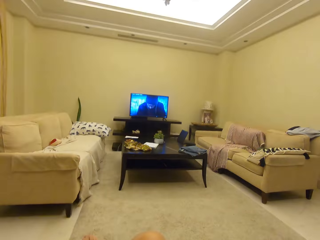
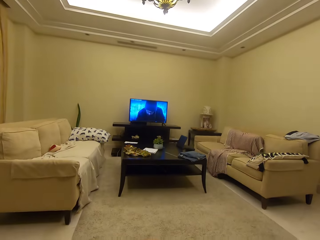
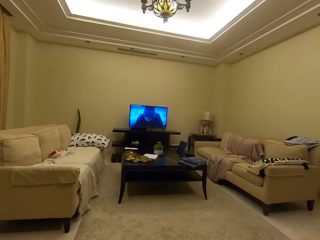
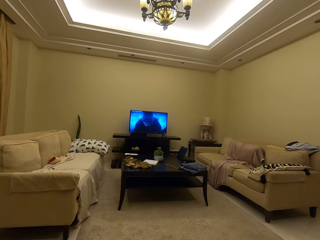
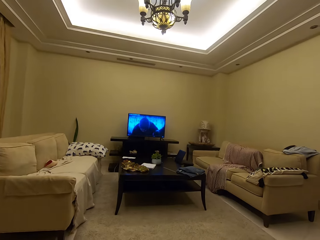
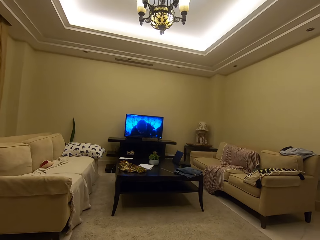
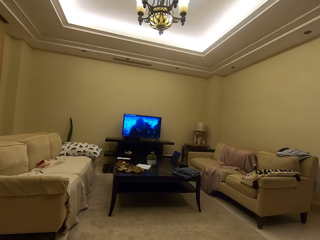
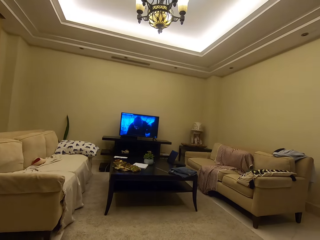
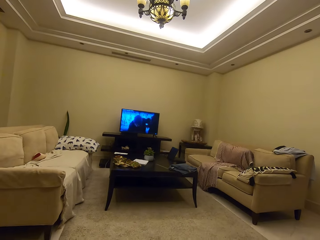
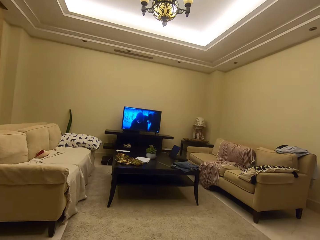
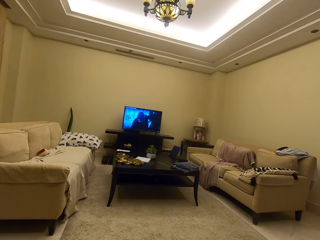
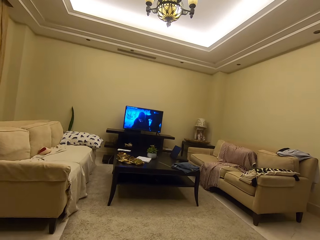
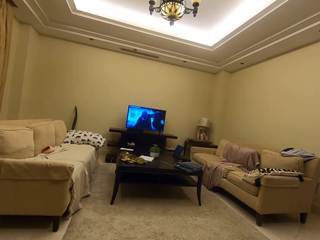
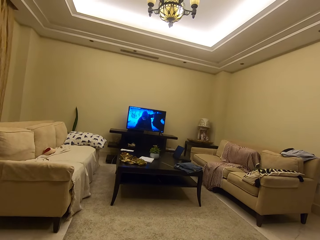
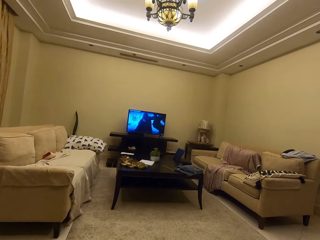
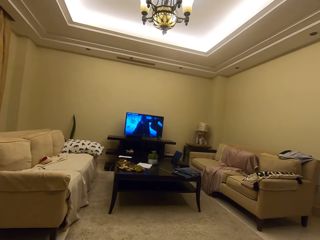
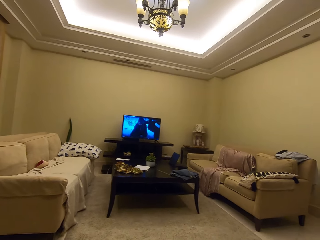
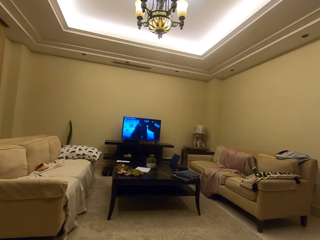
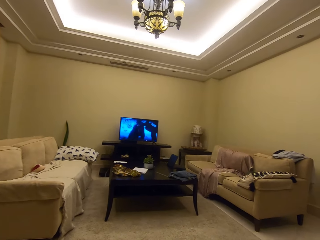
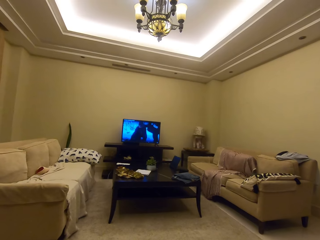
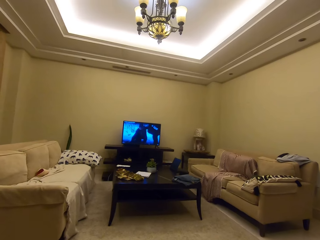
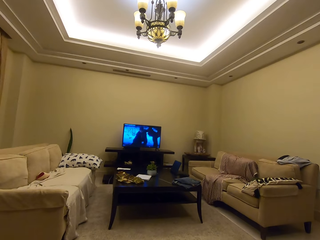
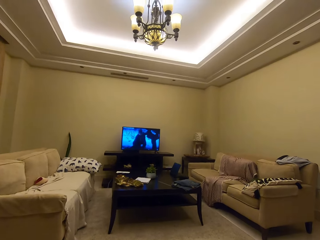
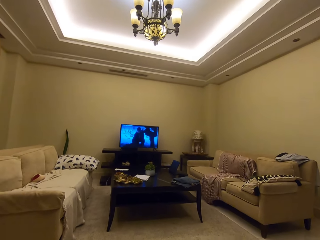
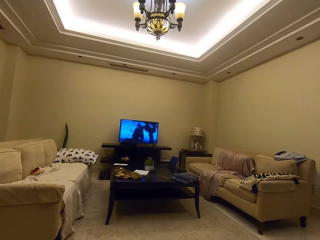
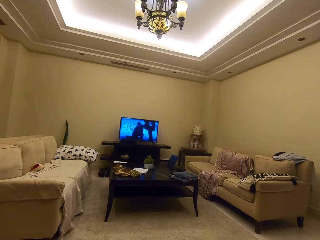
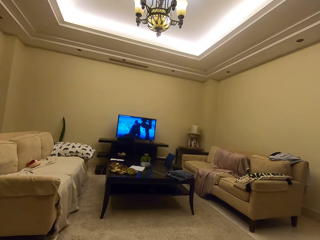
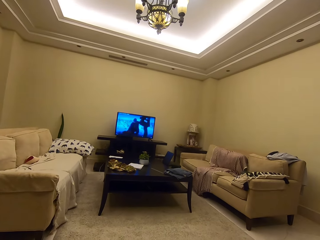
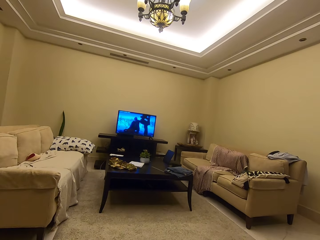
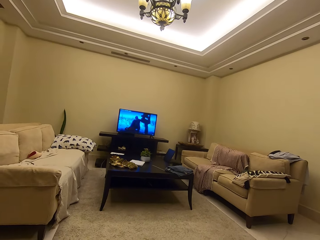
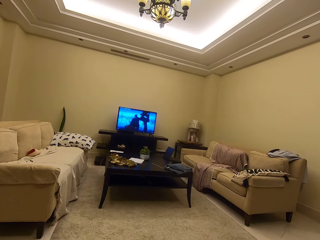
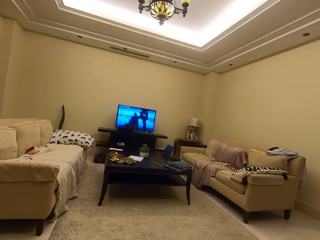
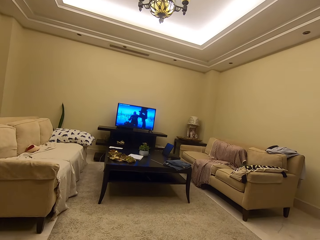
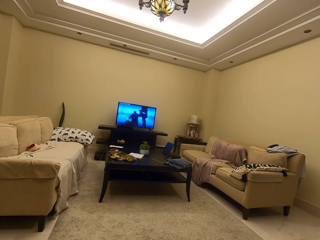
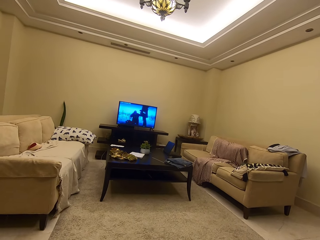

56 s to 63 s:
The camera wearer adjusts the camera. They watch the television.

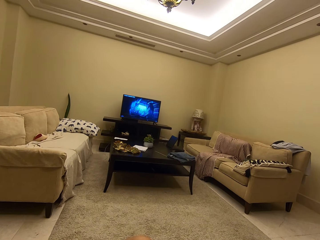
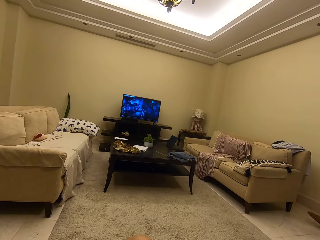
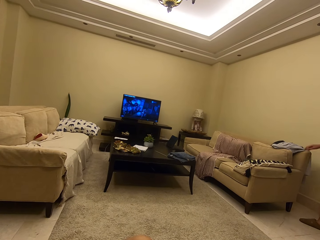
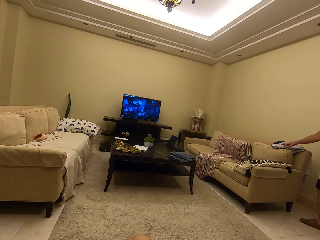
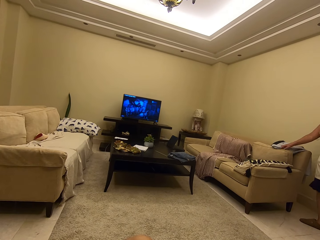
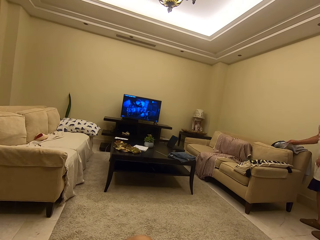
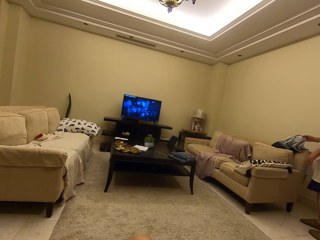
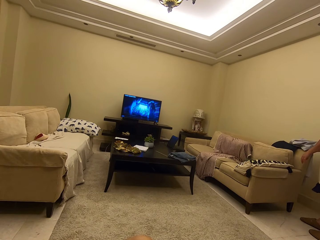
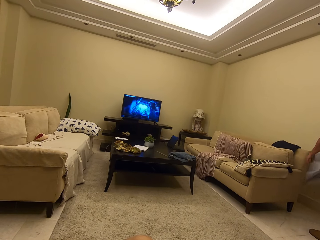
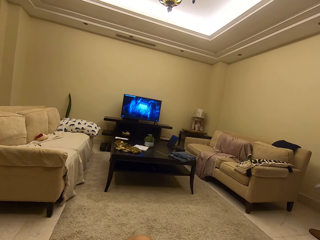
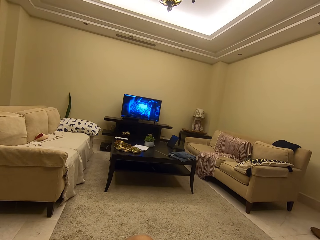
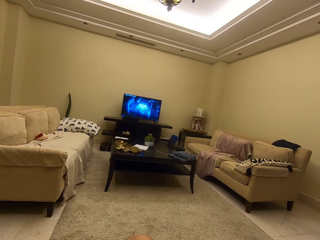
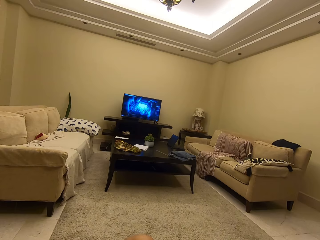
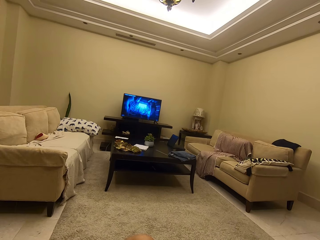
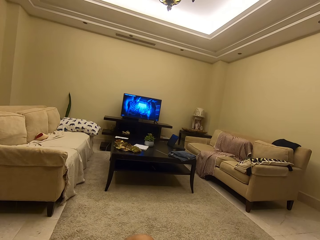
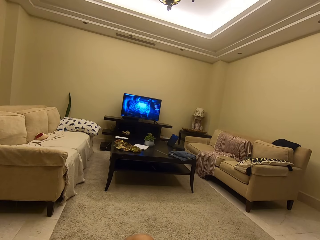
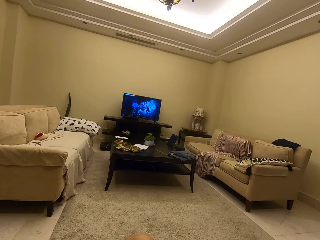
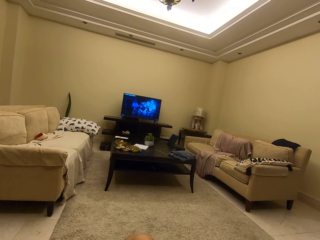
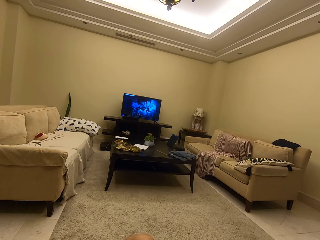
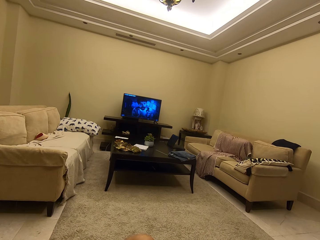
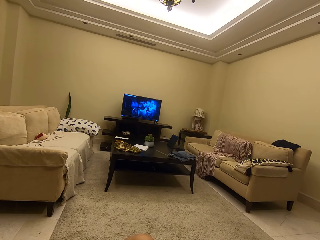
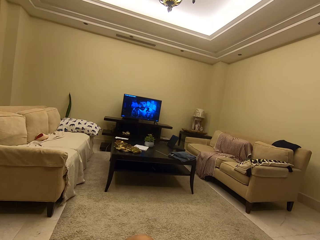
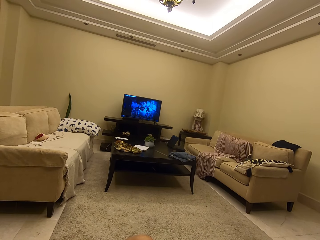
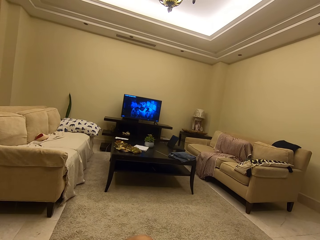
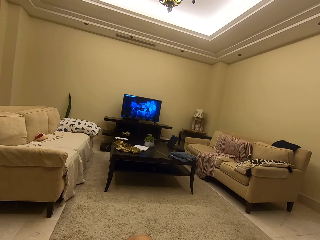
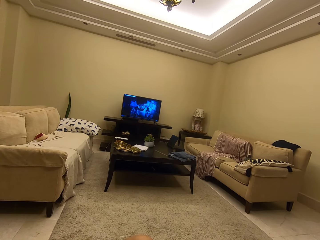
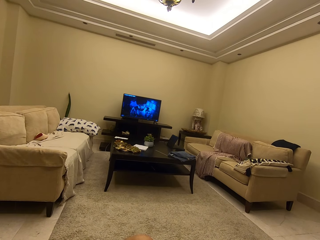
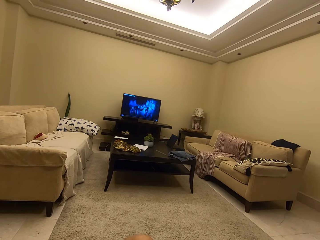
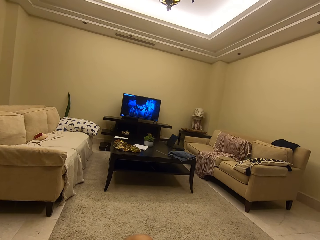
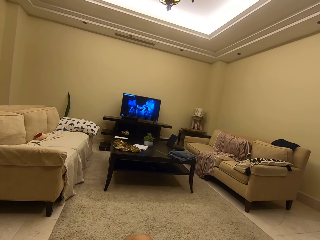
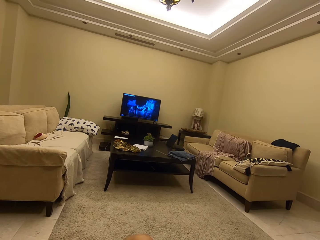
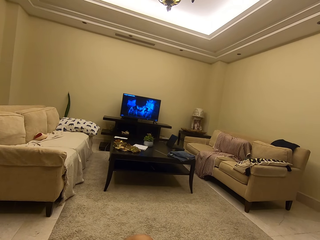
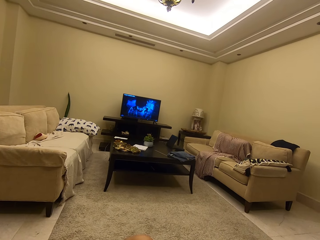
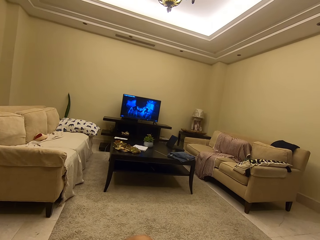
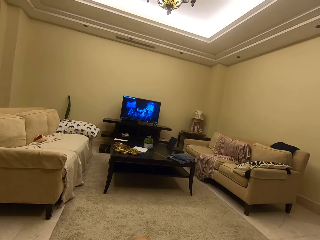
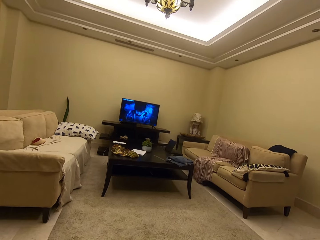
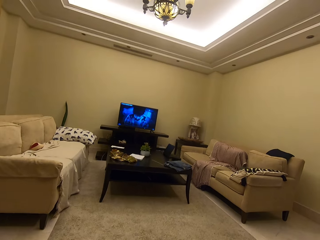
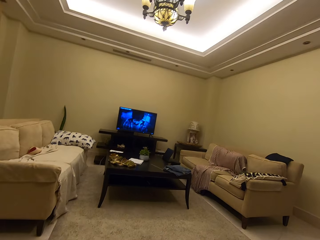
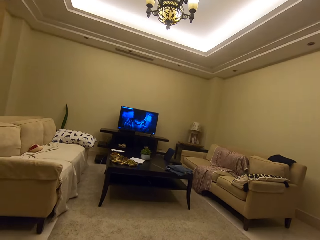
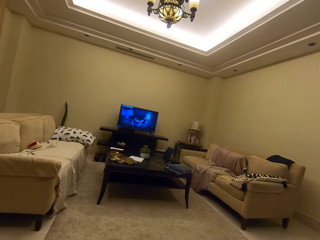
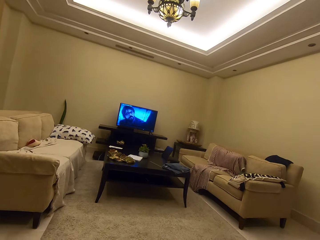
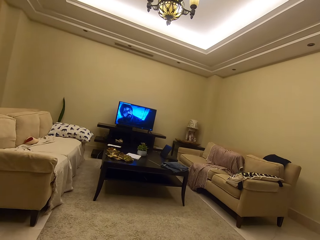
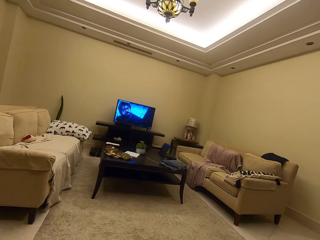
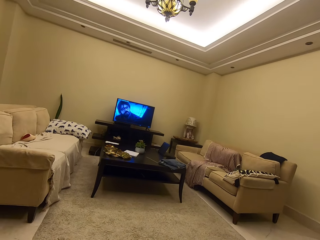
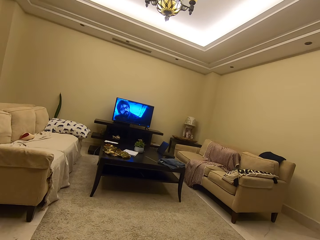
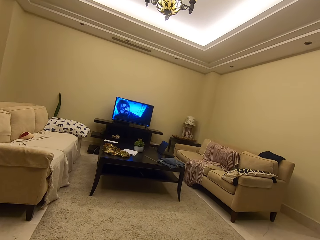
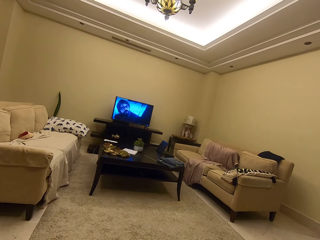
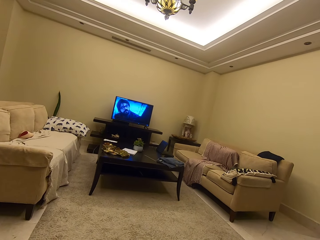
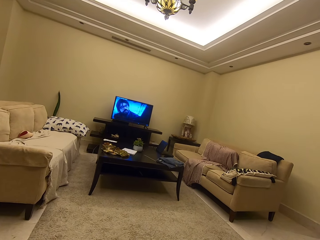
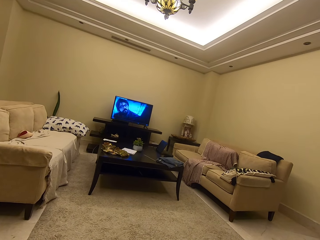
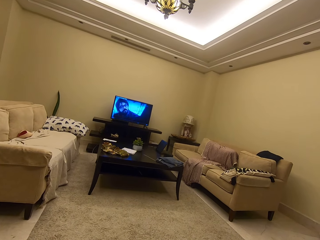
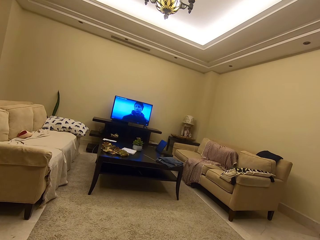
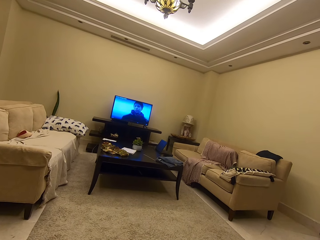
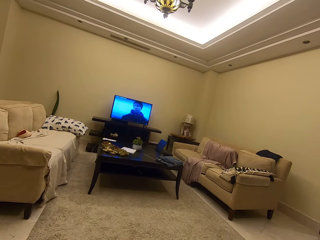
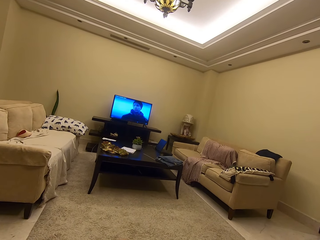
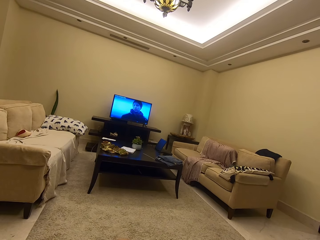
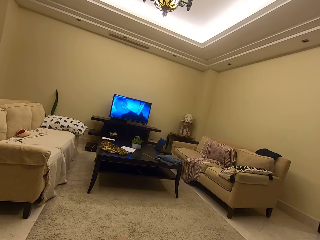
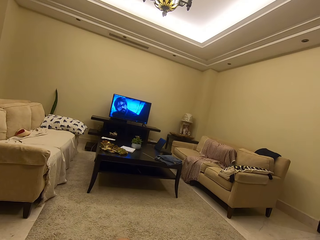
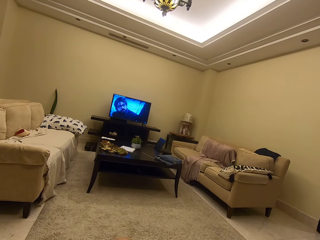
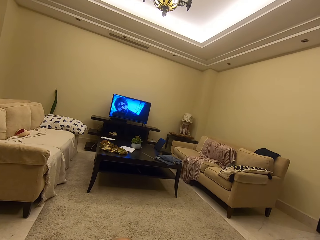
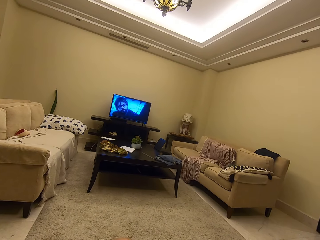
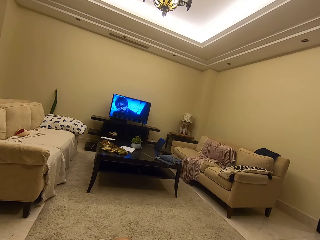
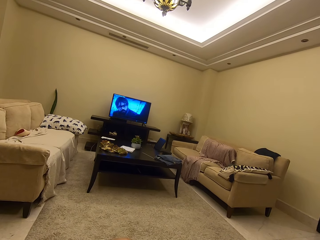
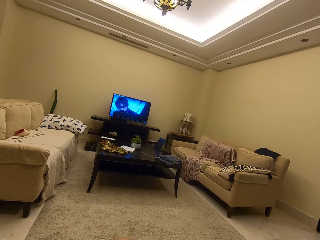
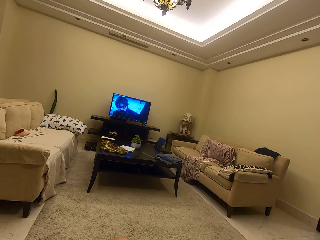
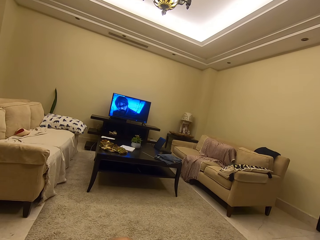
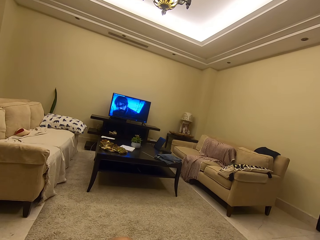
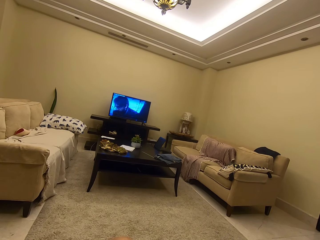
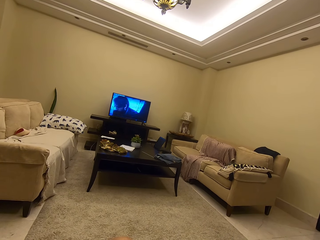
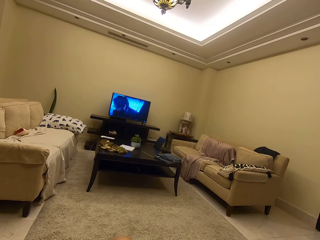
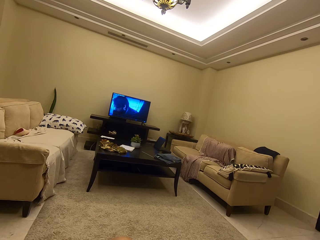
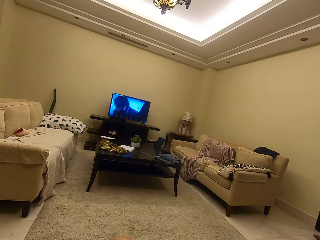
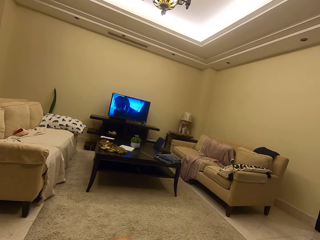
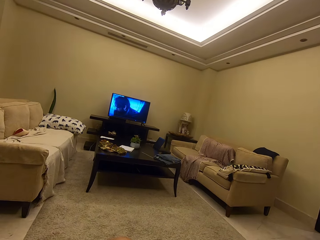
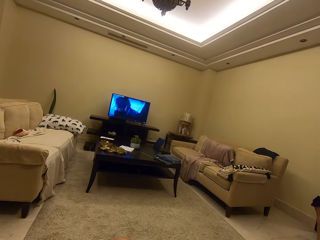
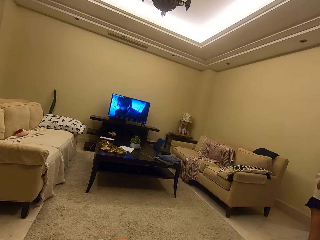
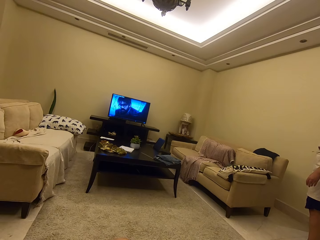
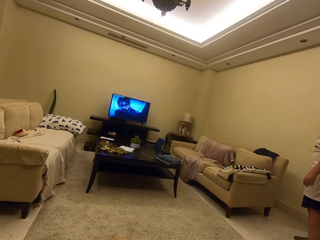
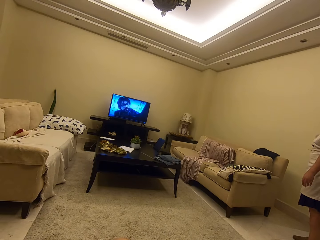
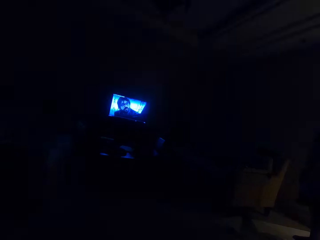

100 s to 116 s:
A woman lifts a piece of cloth from the seat. The camera wearer watches the television.
